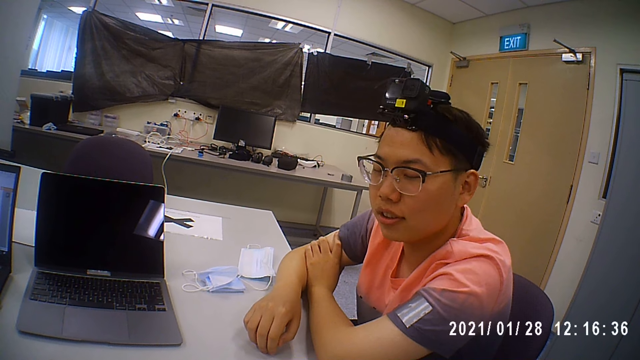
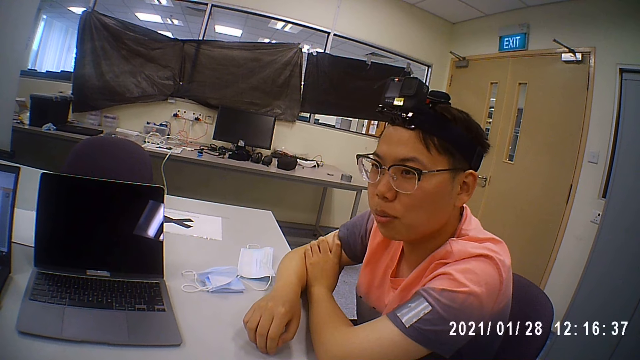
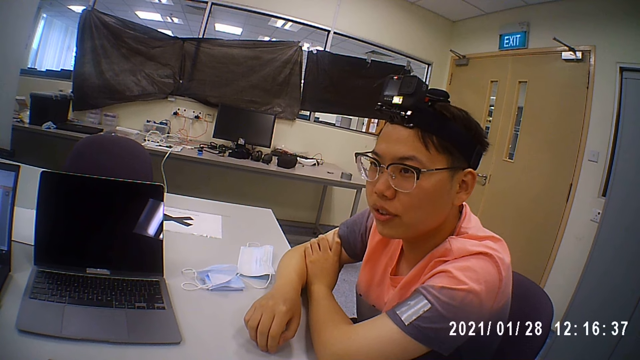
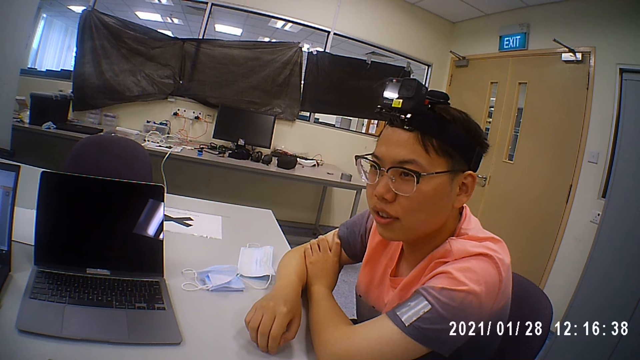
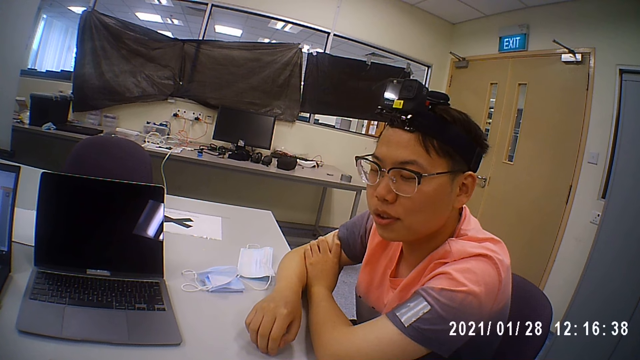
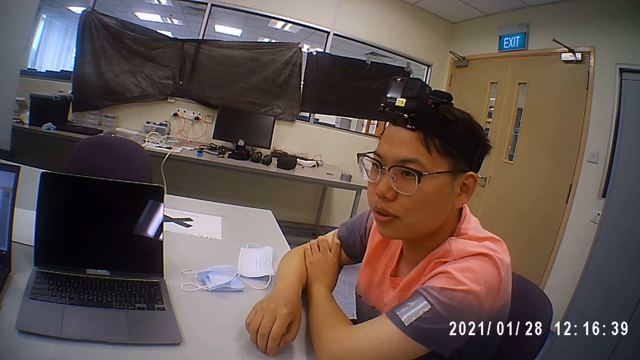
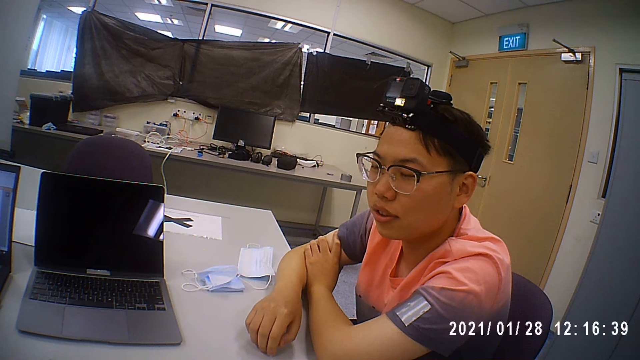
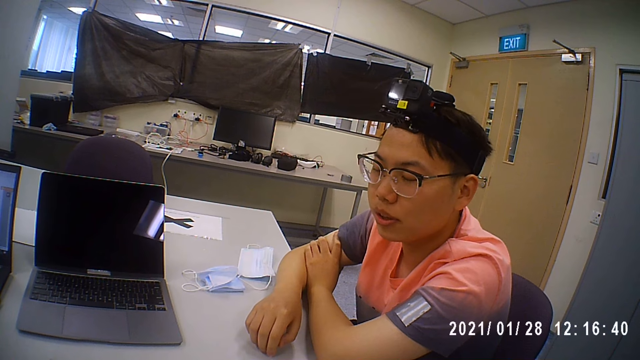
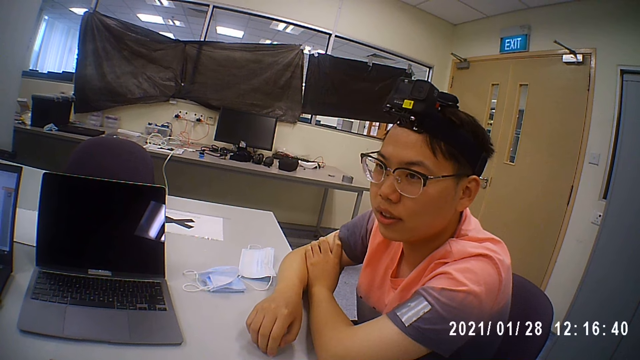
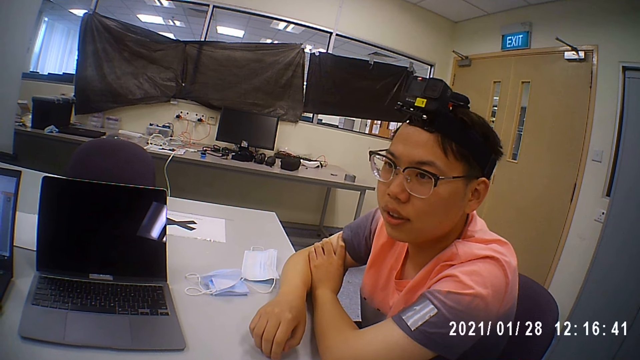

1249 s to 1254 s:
The camera wearer is looking at a person.

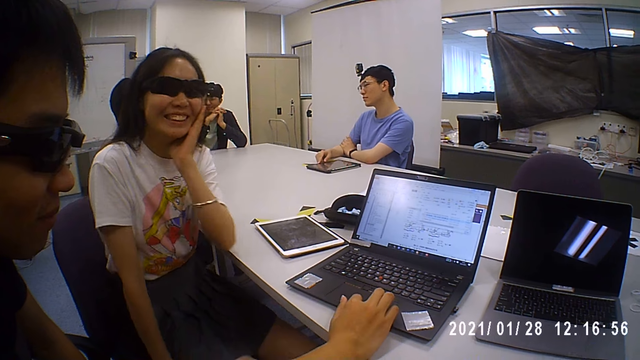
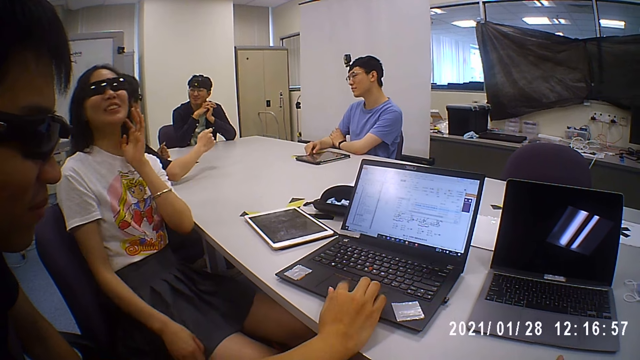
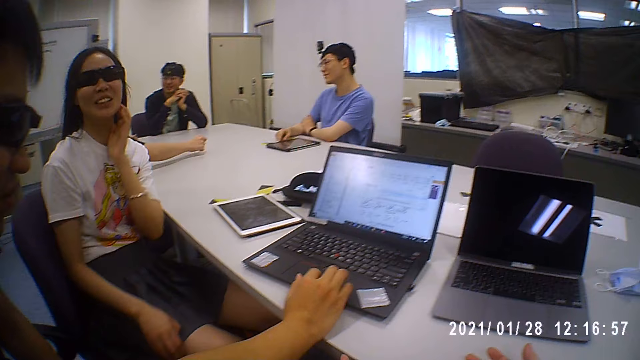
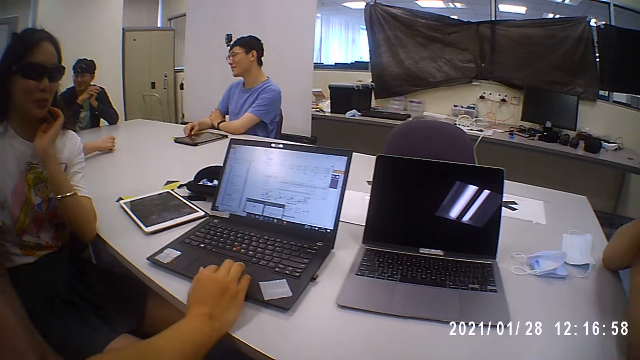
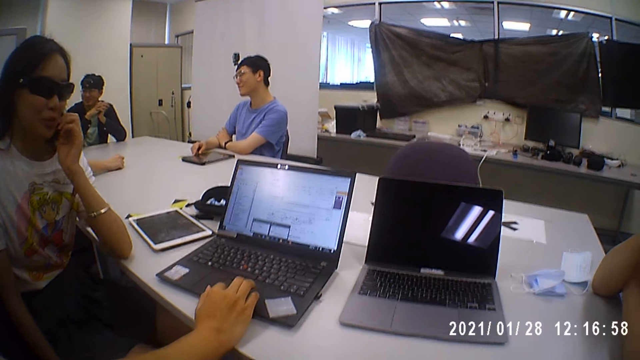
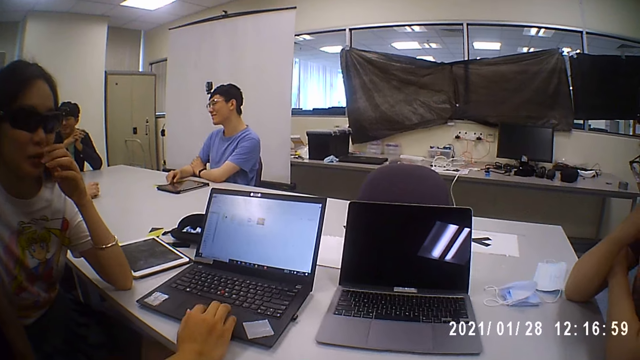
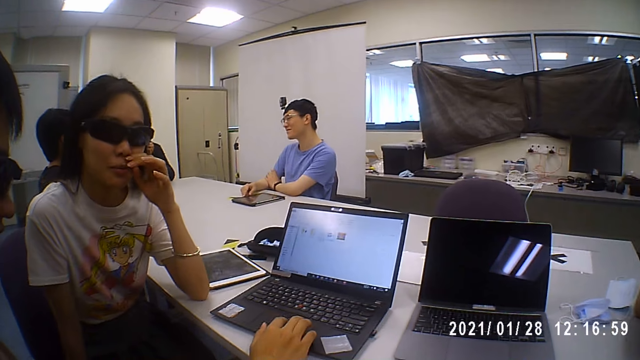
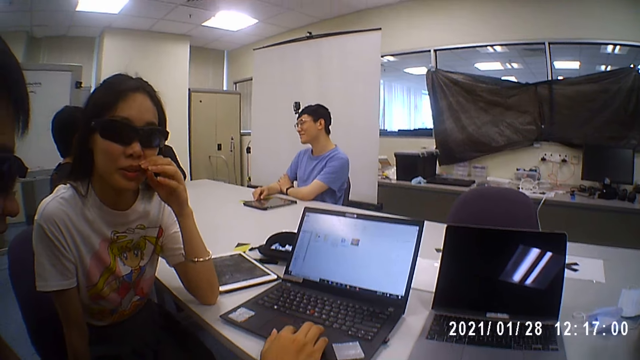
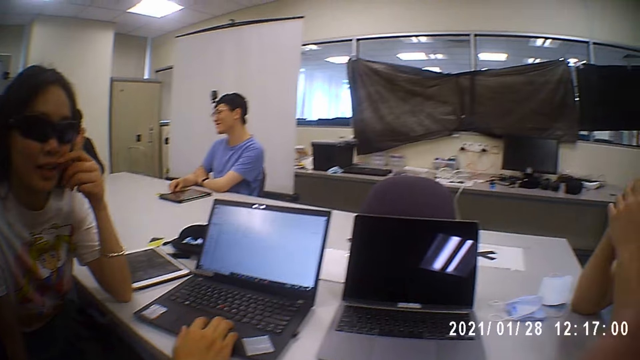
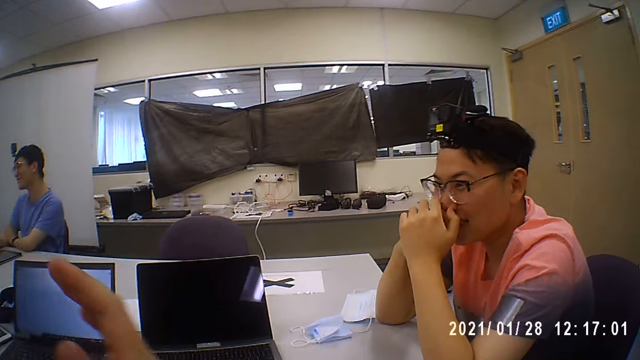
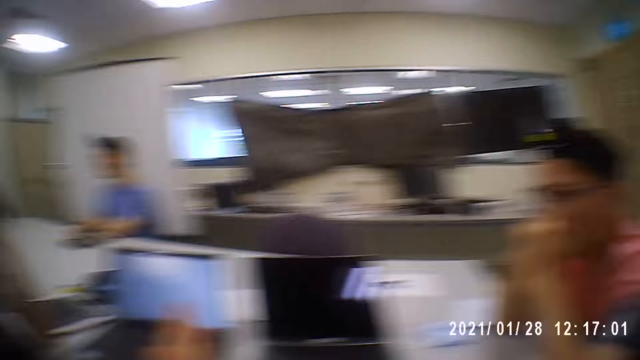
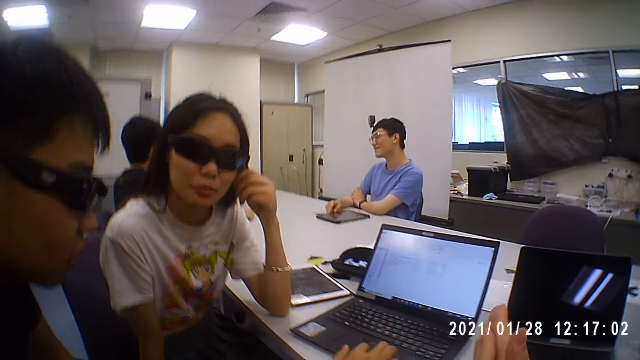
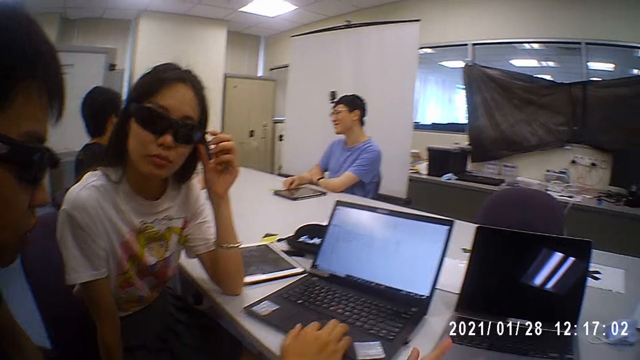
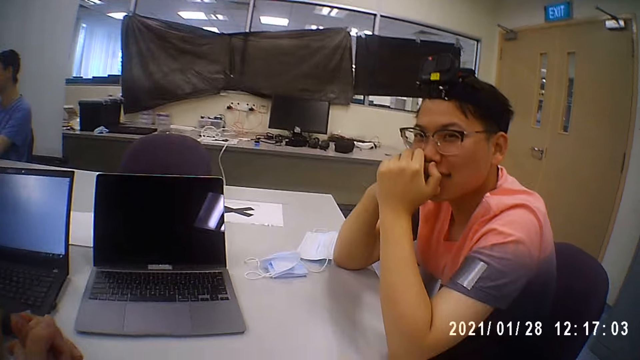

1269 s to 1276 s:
A person is scrolling on his laptop.

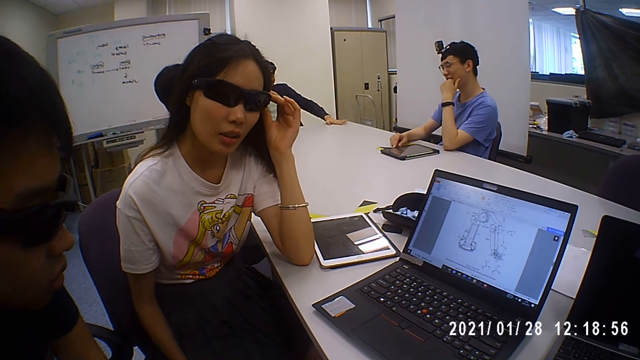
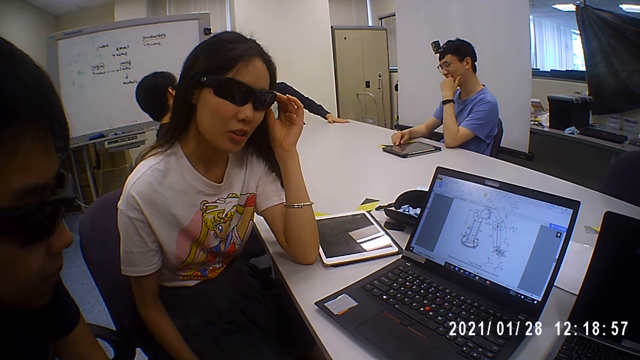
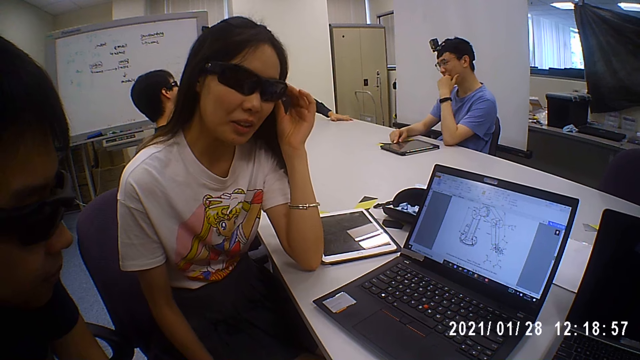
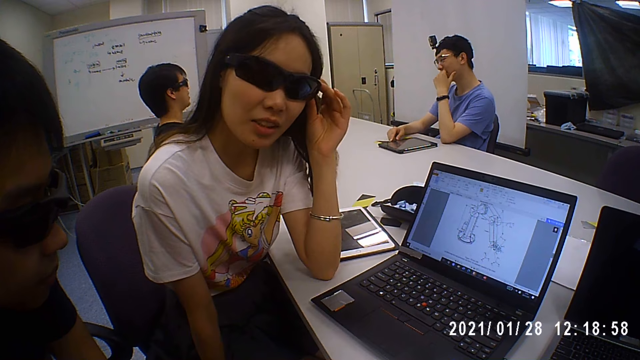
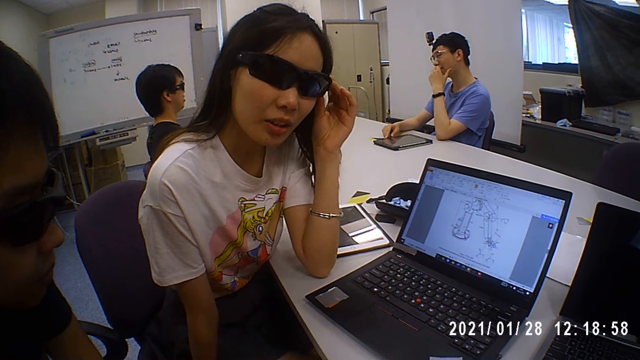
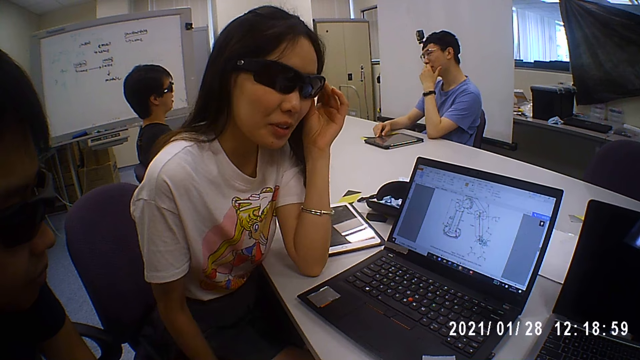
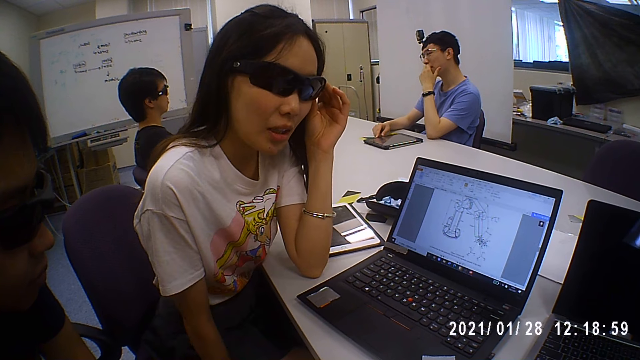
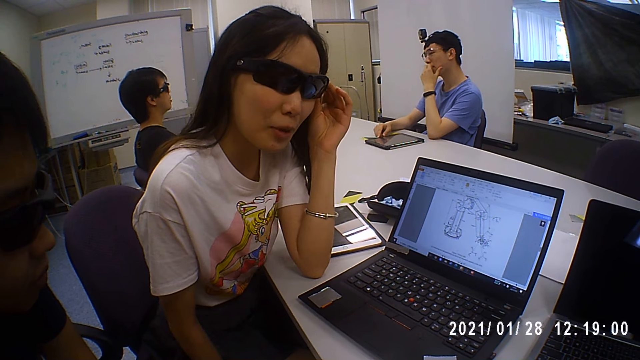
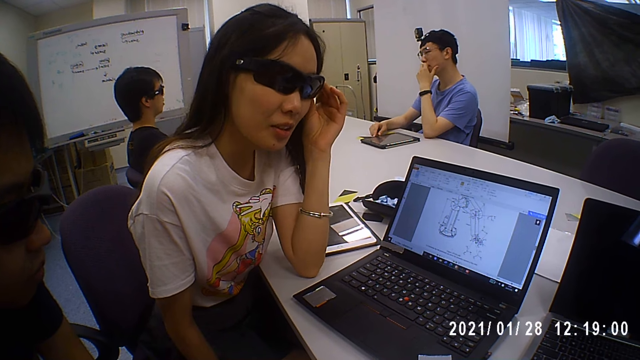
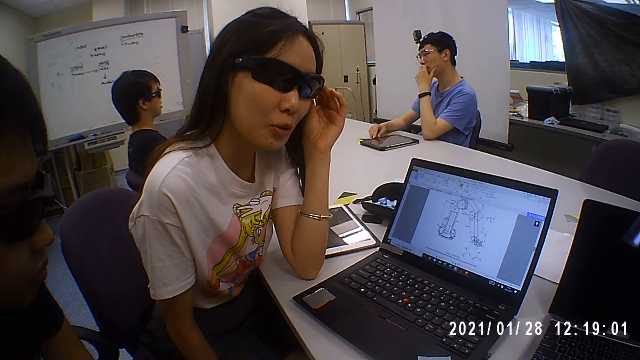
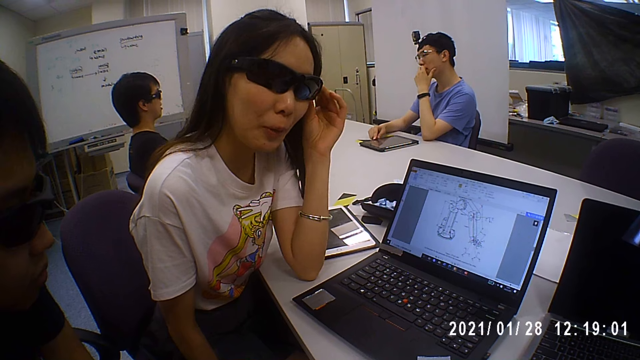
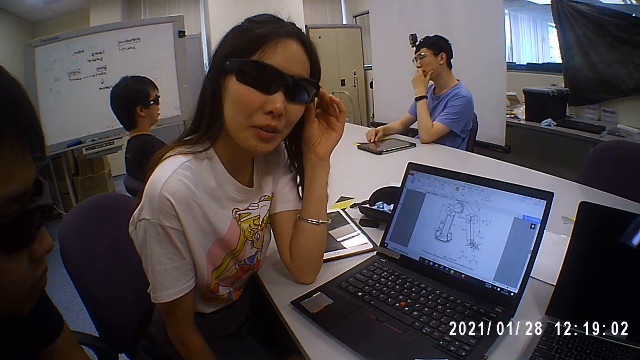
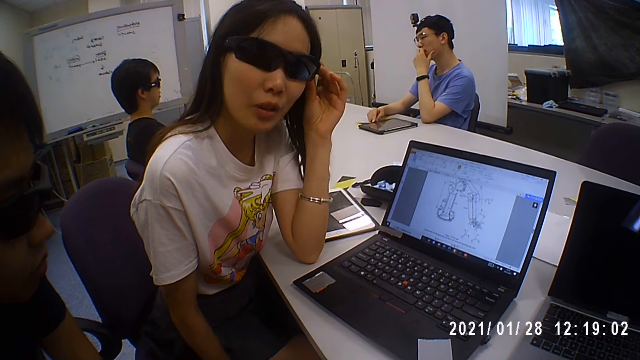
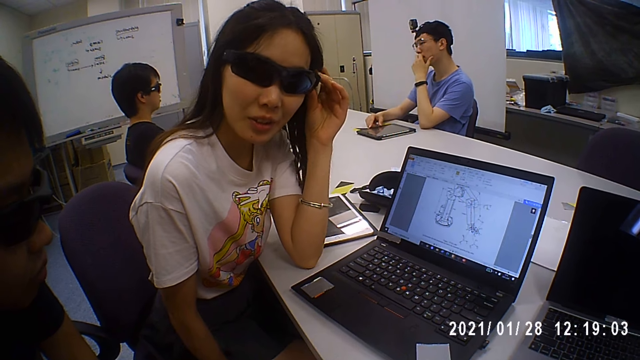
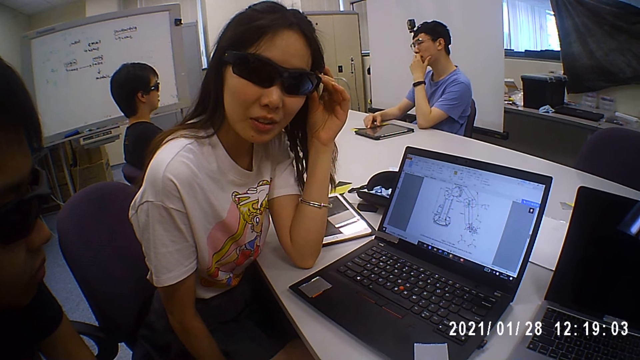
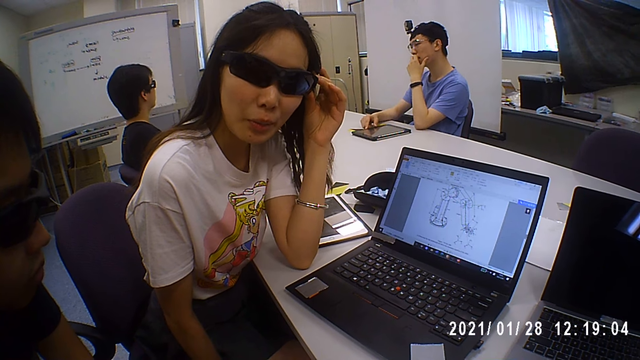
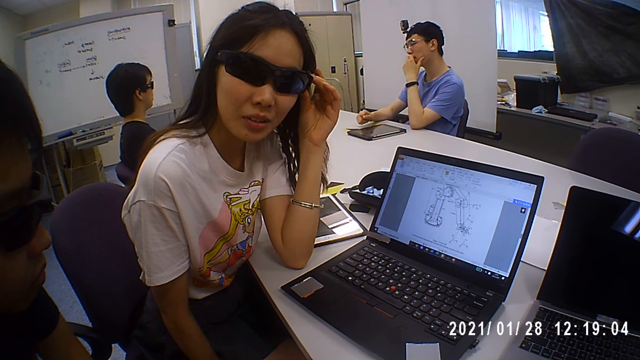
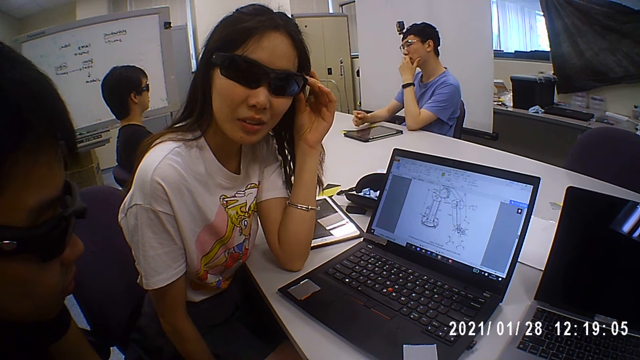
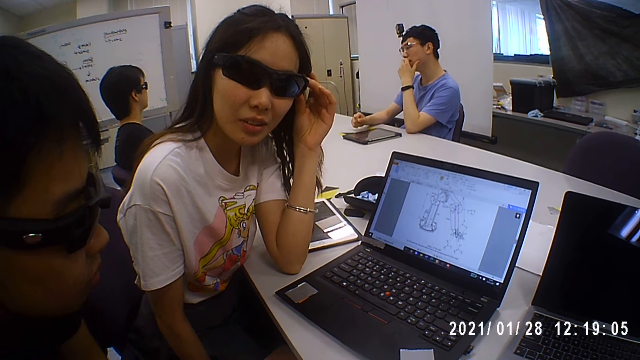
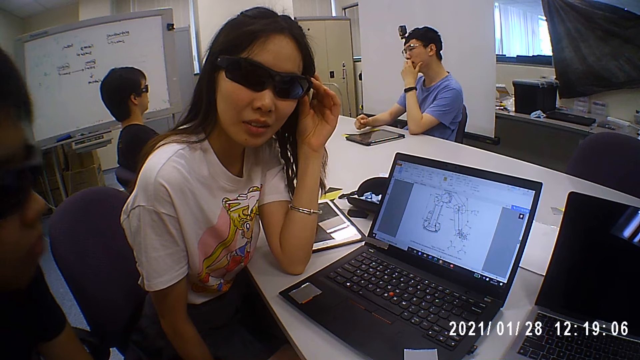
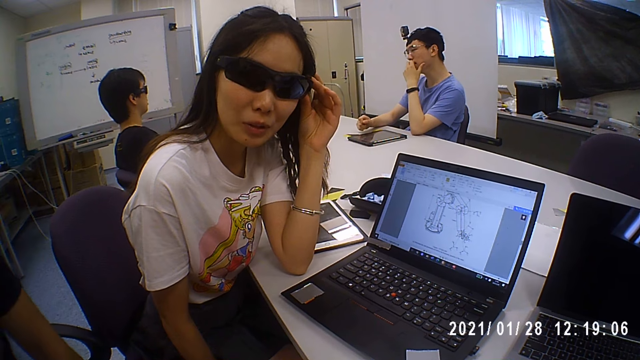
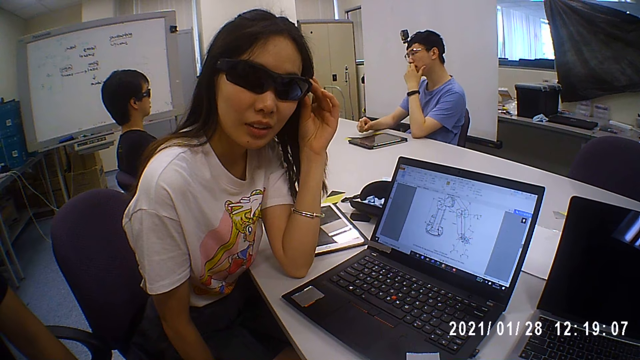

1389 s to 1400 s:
A man places his left hand on the table. A woman interacts with the camera wearer.
